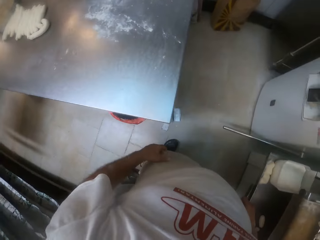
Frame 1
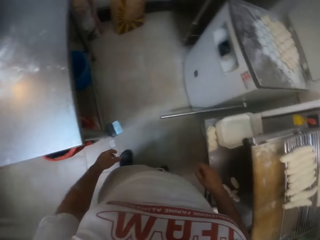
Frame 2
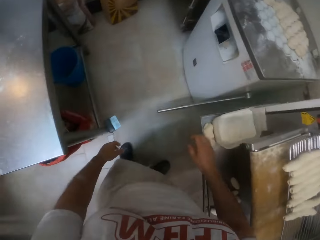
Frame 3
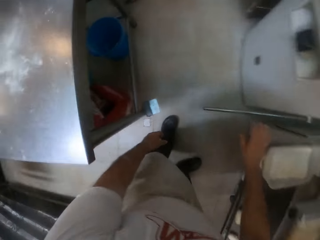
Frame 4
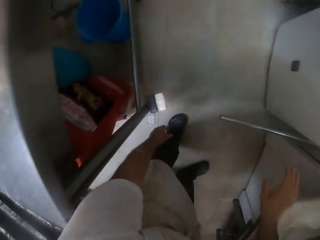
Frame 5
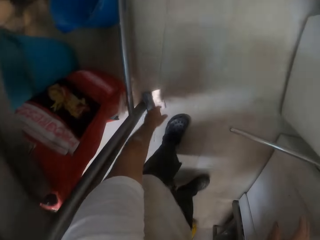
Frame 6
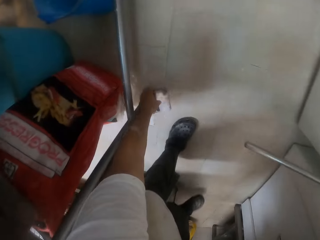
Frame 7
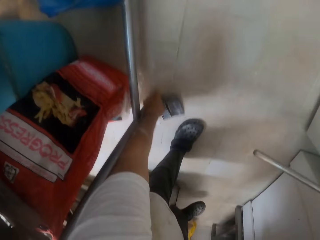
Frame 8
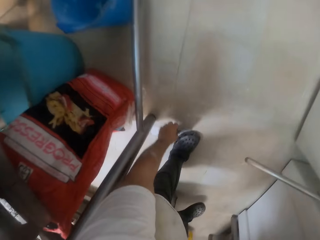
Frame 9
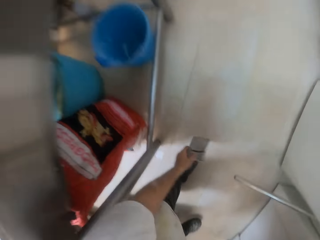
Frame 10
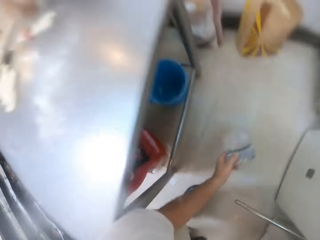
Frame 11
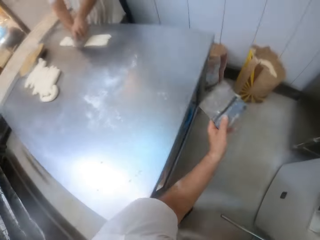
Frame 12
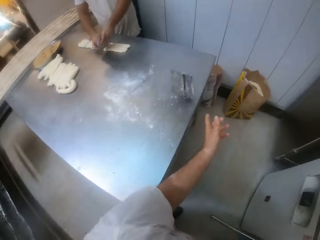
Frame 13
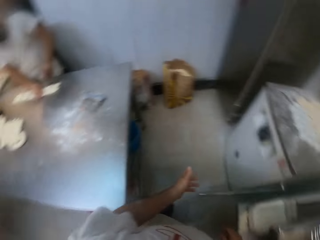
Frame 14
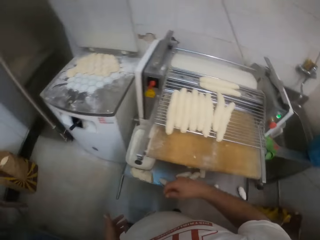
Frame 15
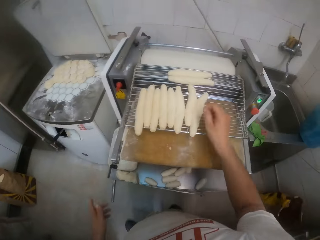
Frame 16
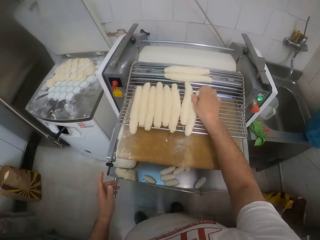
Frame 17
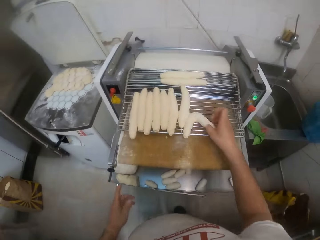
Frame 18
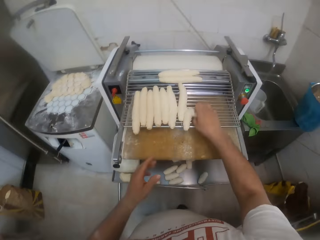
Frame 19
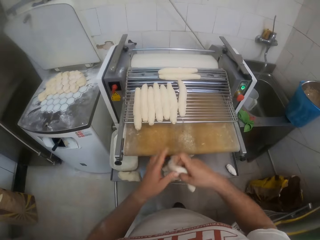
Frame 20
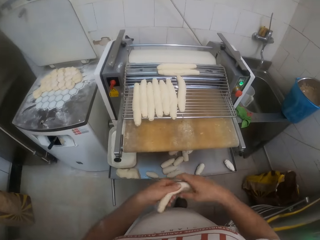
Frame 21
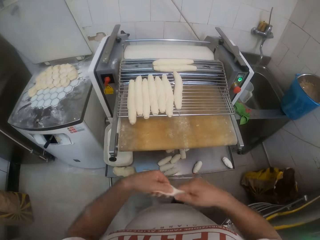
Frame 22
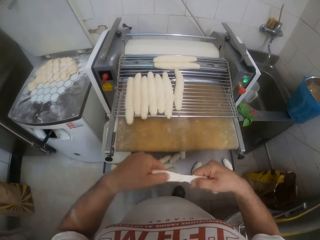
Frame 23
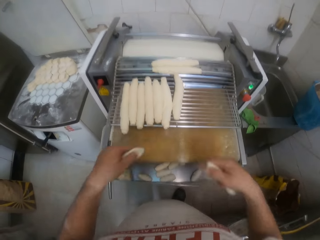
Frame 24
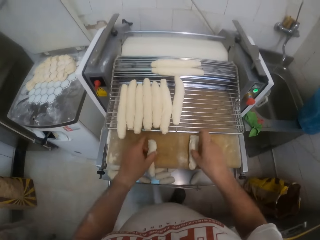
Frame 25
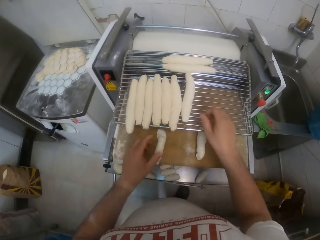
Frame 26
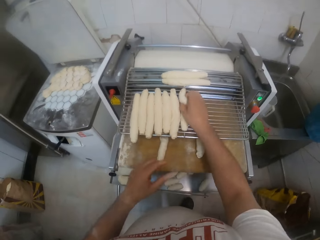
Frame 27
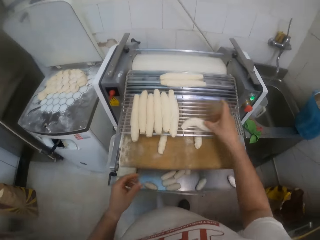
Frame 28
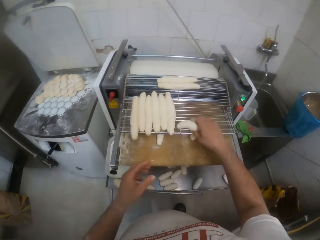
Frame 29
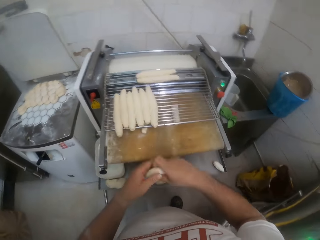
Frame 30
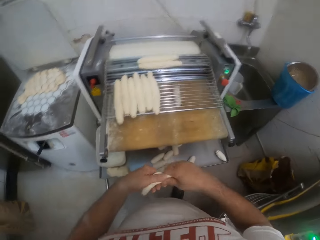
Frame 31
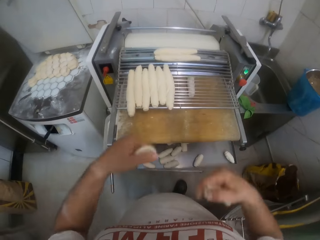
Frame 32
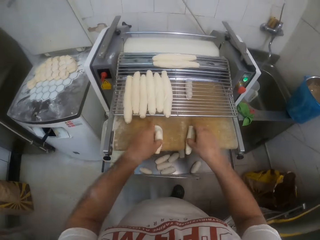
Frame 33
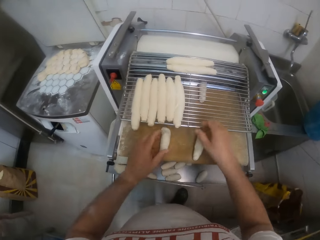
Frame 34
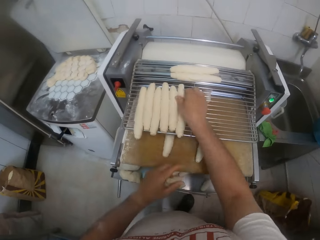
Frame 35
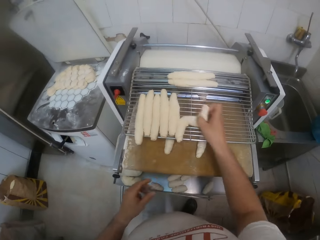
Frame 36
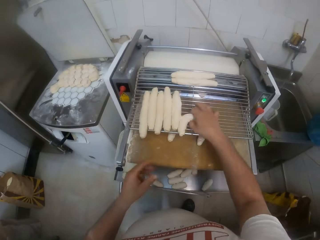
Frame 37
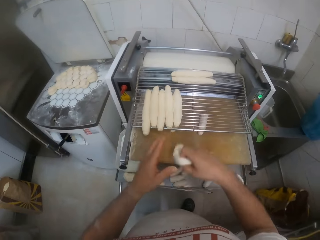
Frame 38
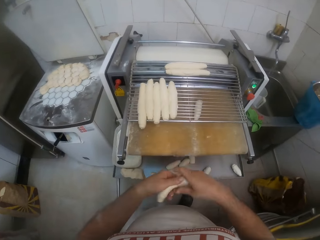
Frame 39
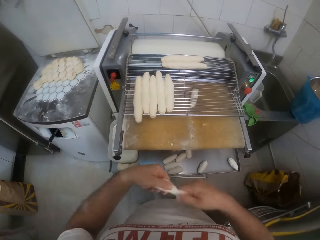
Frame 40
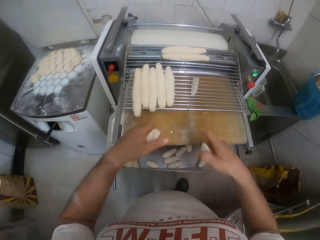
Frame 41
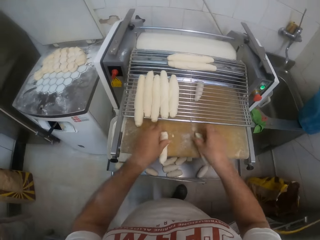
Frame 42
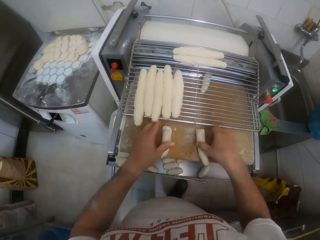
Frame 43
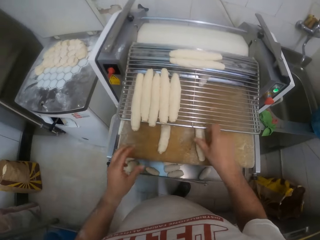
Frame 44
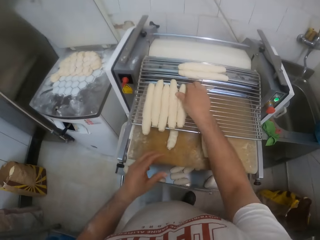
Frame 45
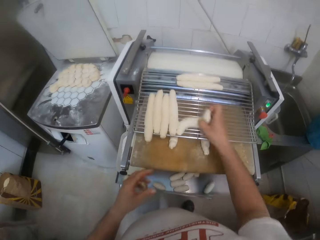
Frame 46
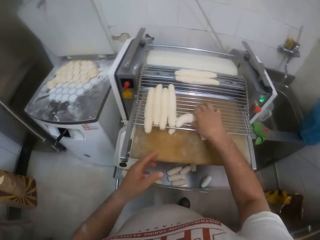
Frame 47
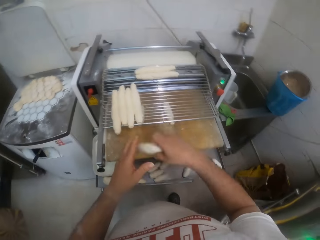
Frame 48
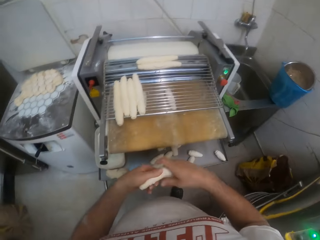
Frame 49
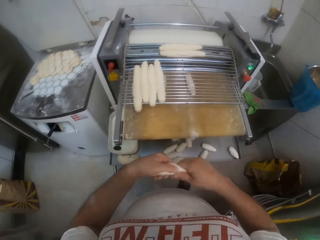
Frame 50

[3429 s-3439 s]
The camera wearer picks a scraper from the floor with his left hand. He throws the scraper on the table with his left hand. He picks a dough from the dough cutter with his right hand. He cuts the dough with both hands. He places the dough on the dough cutter with both hands. He picks the dough from the dough cutter with his right hand. He cuts the dough with both hands. He places the dough on the dough cutter with both hands. He picks the dough from the dough cutter with his right hand. He cuts the dough with both hands. He places the dough on the dough cutter with both hands. He picks the dough from the dough cutter with his right hand.

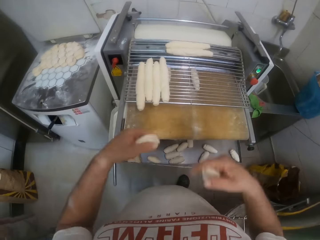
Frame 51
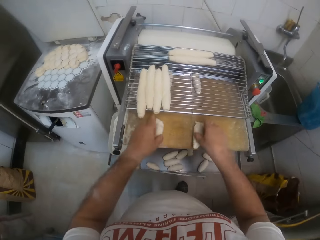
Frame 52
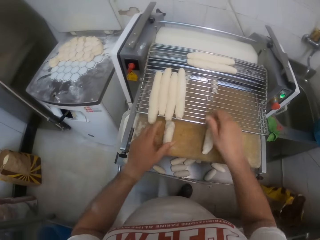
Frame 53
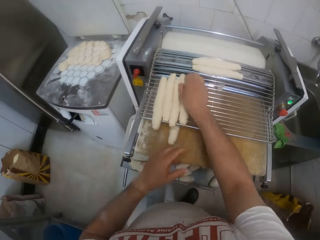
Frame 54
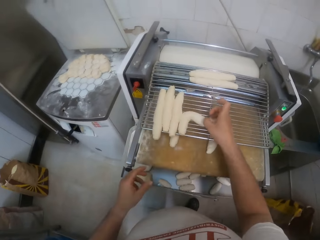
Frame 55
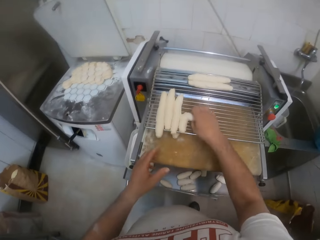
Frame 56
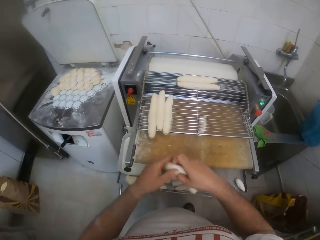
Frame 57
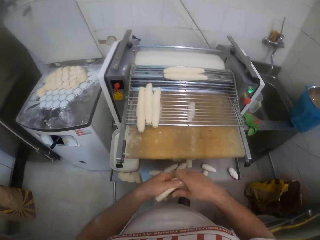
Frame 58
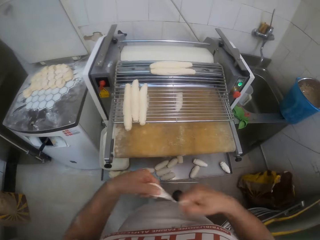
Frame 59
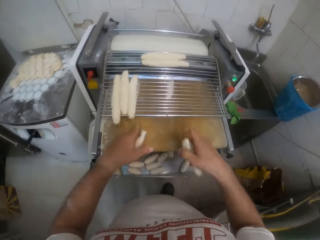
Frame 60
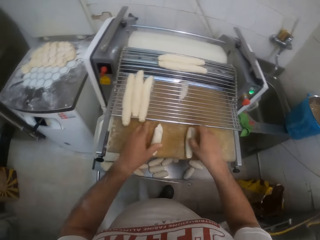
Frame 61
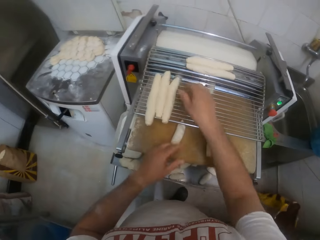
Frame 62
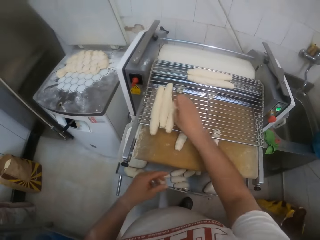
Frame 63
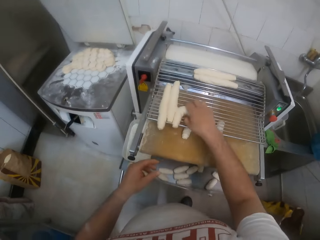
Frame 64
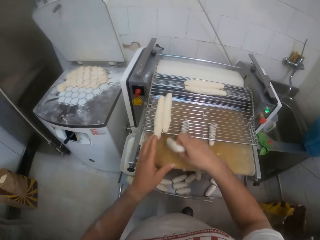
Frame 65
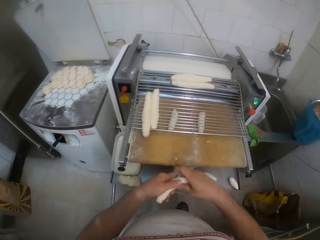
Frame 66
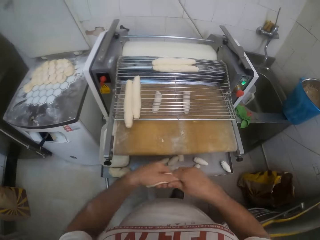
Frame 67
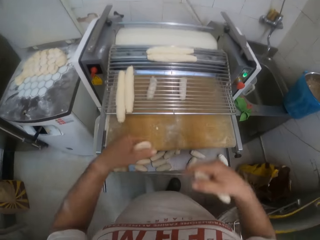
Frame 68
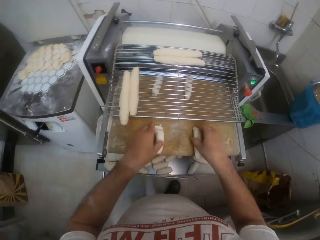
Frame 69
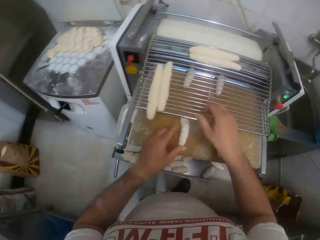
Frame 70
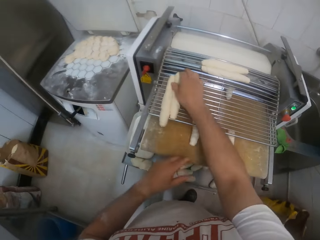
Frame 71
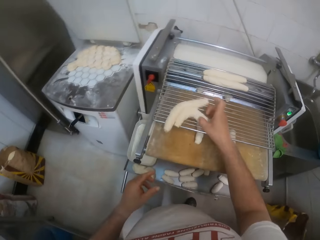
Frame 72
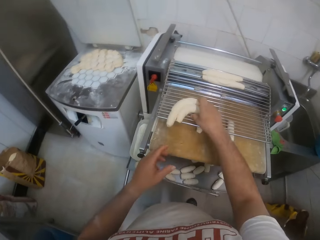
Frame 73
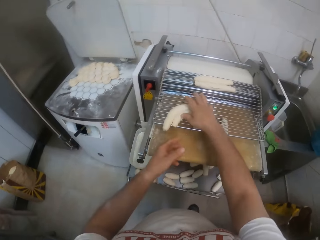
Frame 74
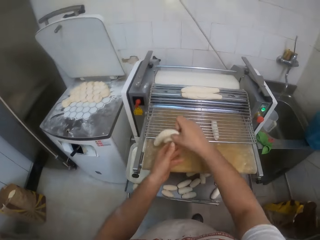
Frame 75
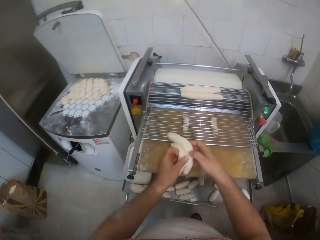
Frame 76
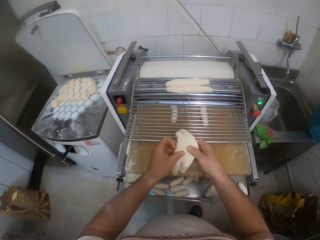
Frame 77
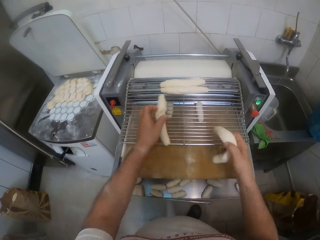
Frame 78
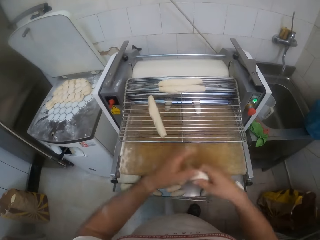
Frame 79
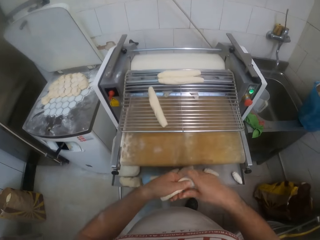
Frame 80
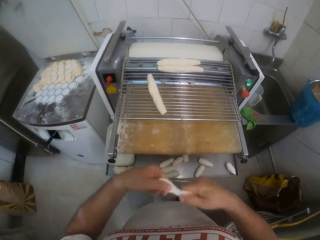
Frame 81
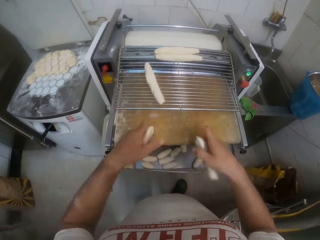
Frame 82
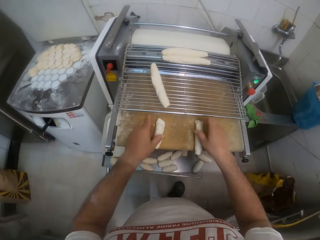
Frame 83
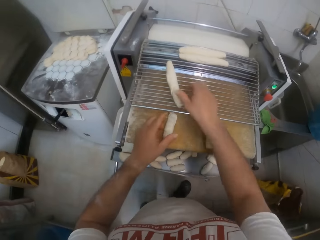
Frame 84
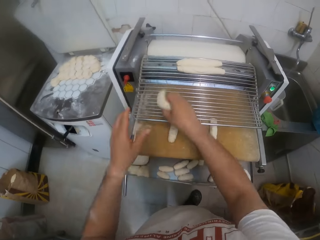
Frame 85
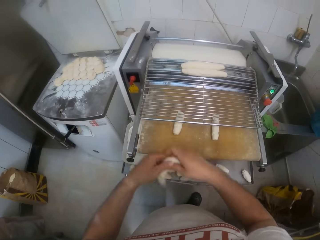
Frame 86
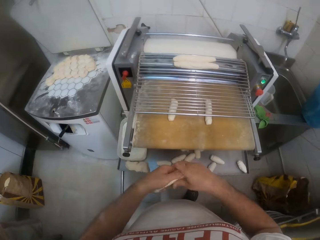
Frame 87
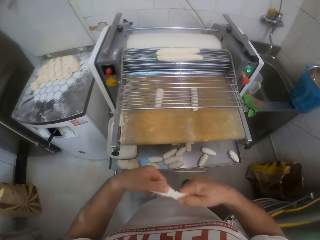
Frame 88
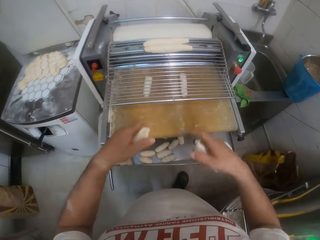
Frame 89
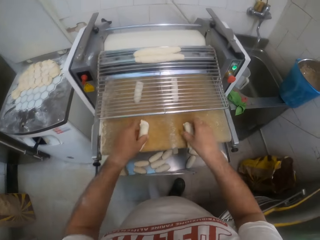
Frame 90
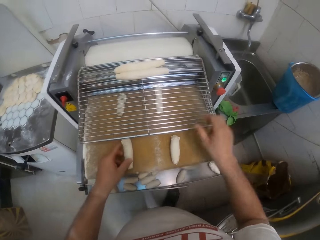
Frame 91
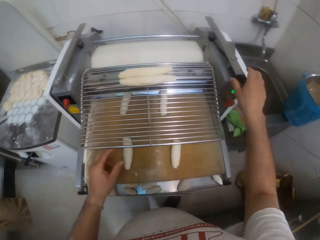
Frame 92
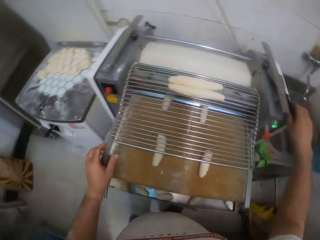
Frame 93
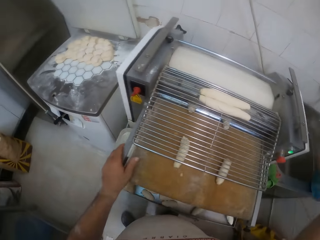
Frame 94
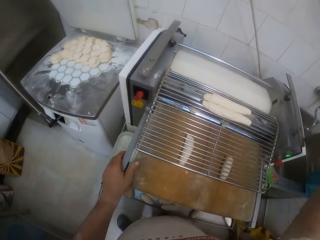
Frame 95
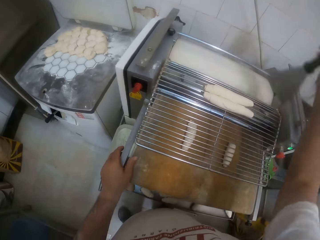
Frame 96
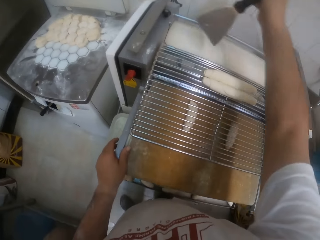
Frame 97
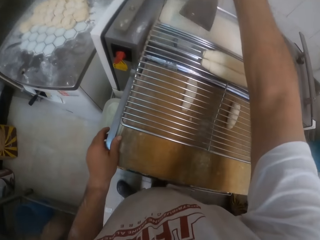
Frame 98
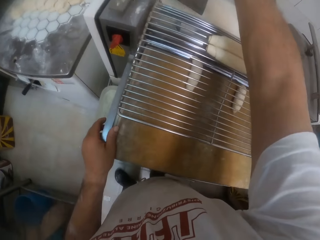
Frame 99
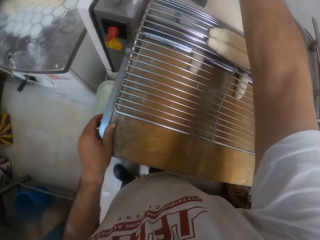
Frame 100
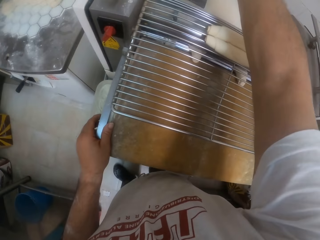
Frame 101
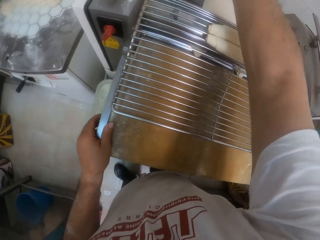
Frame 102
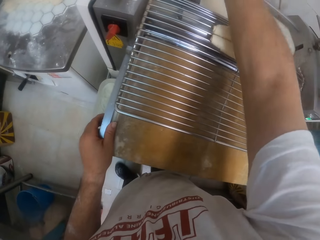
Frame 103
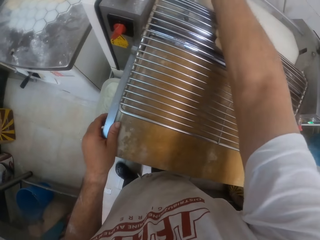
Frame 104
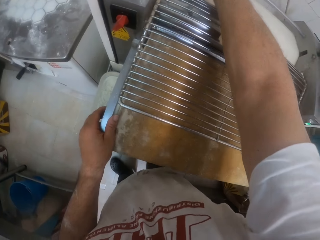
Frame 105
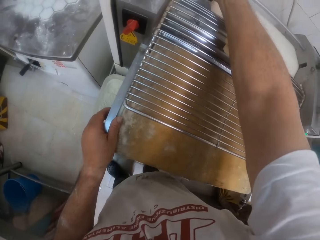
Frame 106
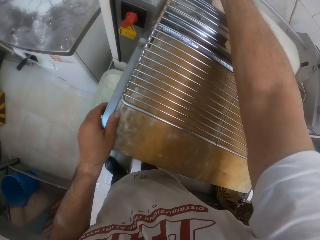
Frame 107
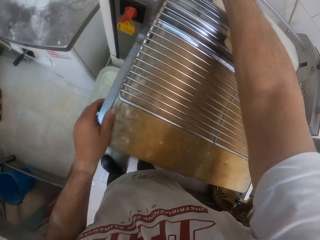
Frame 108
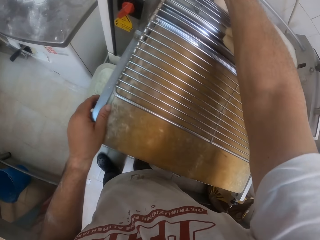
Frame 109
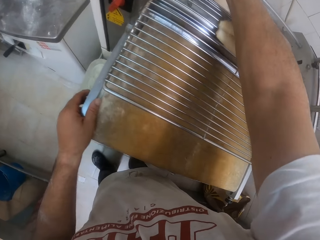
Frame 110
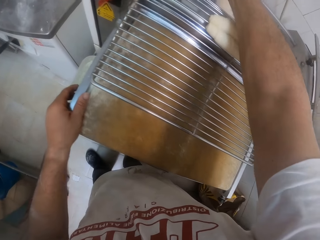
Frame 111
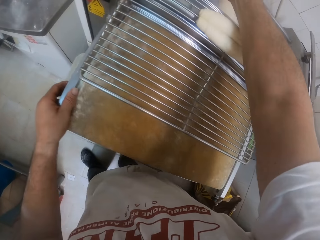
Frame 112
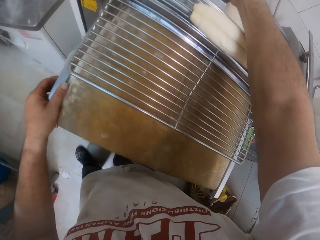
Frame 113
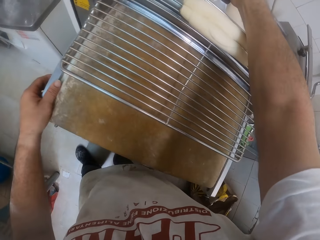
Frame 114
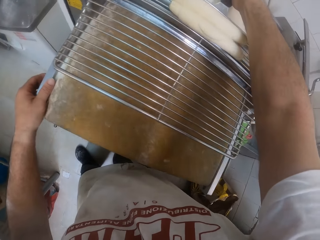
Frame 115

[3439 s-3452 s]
The camera wearer cuts the dough with both hands. He places the dough on the dough cutter with both hands. He picks the dough from the dough cutter with his right hand. He cuts the dough with both hands. He places the dough on the dough cutter with both hands. He picks the dough from the dough cutter with his right hand. He cuts the dough with both hands. He places the dough on the dough cutter with both hands. He picks the dough from the dough cutter with his right hand. He puts down the dough. He cuts the dough with both hands. He places the dough on the dough cutter with both hands. He picks the dough from the dough cutter with his right hand. He cuts the dough with both hands. He places the dough on the dough cutter with both hands. He picks a scraper from the dough cutter with his right hand. He holds the scraper. He scrapes the dough cutter with the scraper in his right hand. He puts the scraper on the dough roller.
